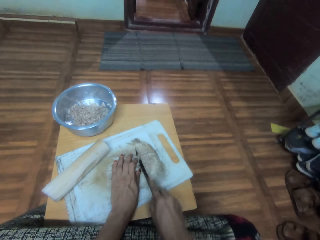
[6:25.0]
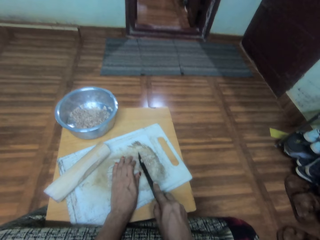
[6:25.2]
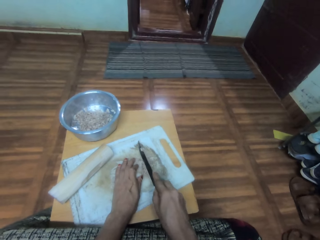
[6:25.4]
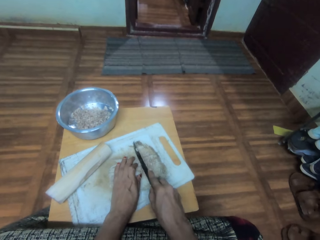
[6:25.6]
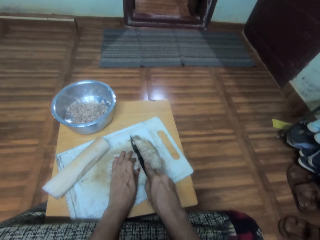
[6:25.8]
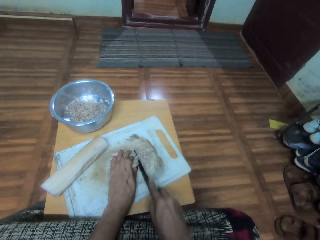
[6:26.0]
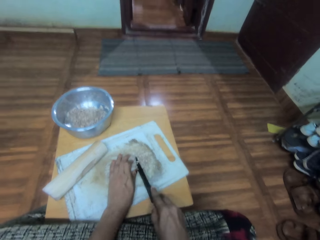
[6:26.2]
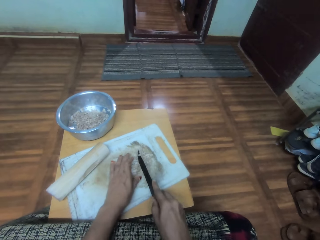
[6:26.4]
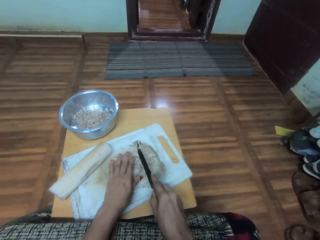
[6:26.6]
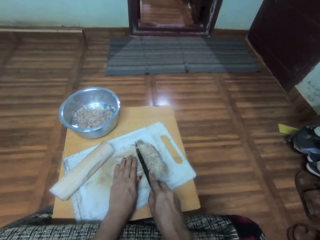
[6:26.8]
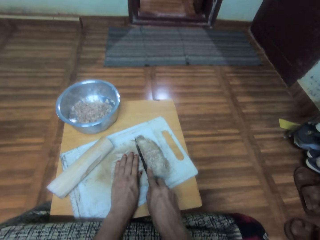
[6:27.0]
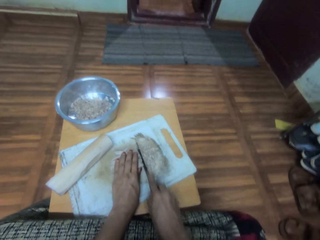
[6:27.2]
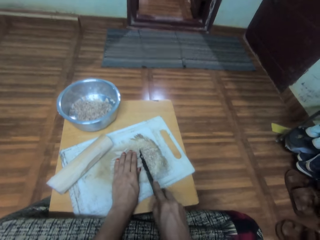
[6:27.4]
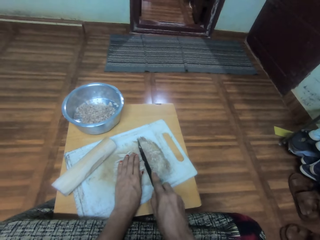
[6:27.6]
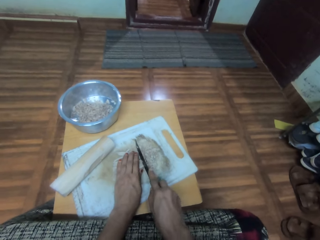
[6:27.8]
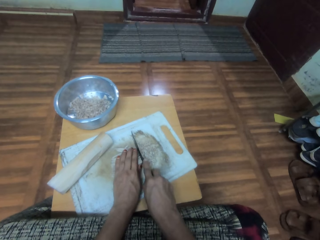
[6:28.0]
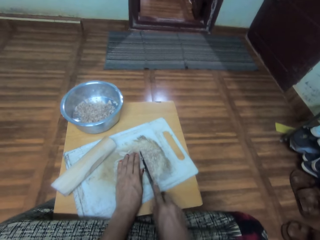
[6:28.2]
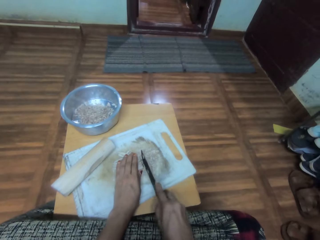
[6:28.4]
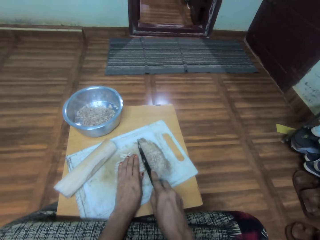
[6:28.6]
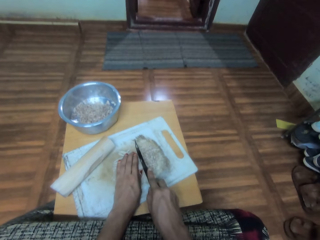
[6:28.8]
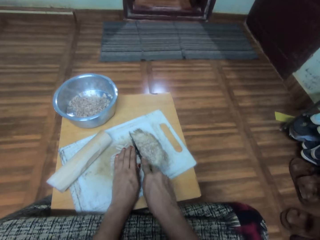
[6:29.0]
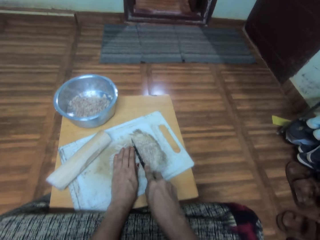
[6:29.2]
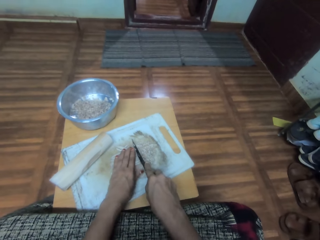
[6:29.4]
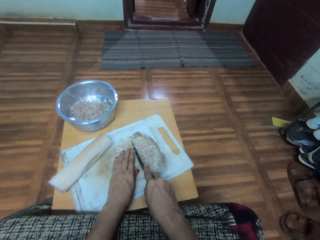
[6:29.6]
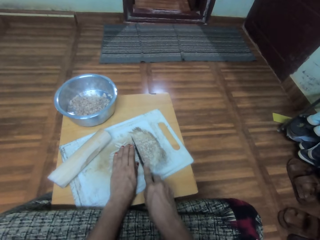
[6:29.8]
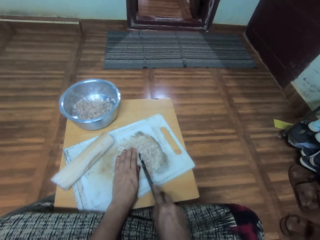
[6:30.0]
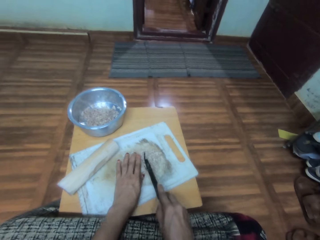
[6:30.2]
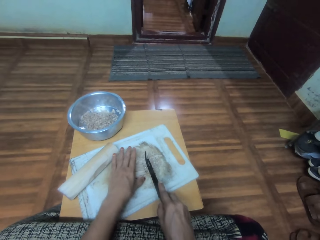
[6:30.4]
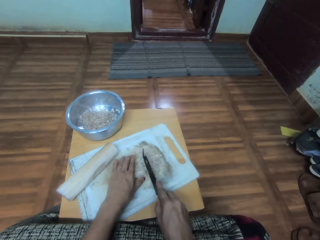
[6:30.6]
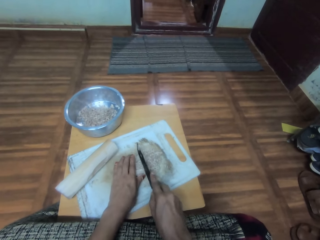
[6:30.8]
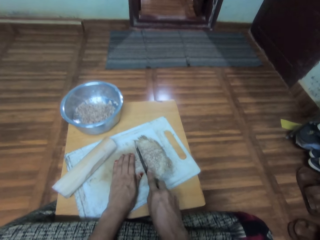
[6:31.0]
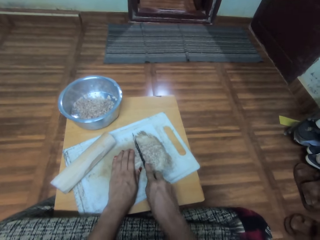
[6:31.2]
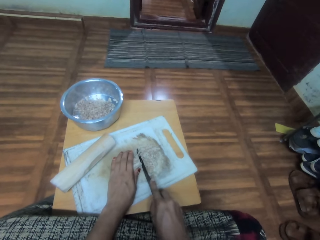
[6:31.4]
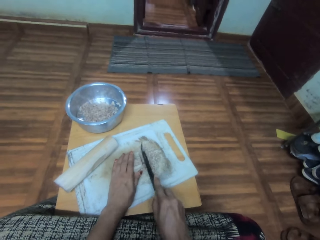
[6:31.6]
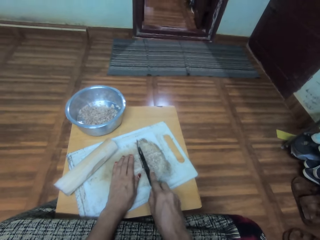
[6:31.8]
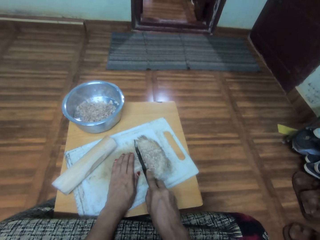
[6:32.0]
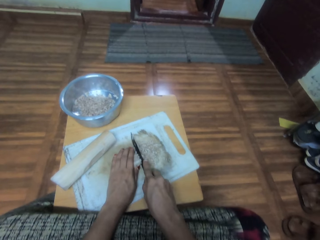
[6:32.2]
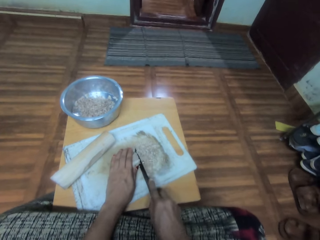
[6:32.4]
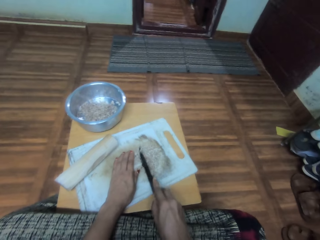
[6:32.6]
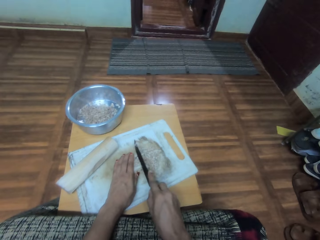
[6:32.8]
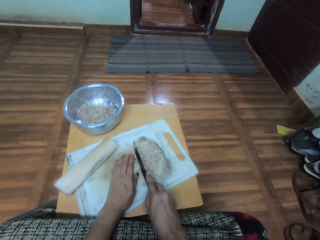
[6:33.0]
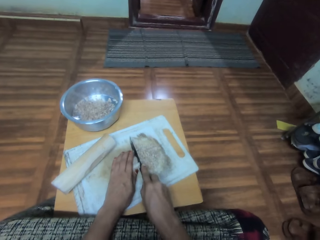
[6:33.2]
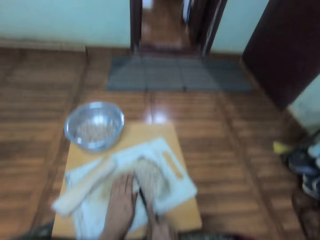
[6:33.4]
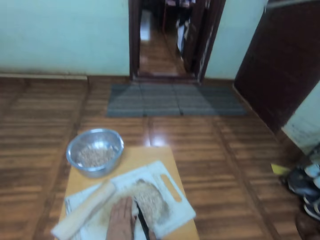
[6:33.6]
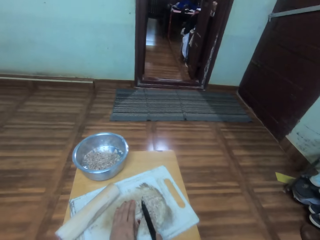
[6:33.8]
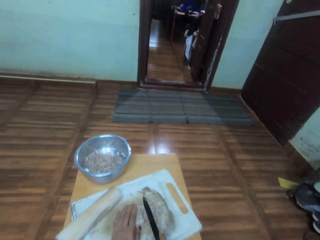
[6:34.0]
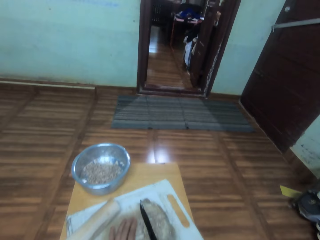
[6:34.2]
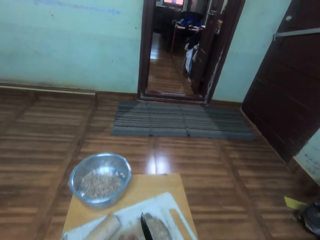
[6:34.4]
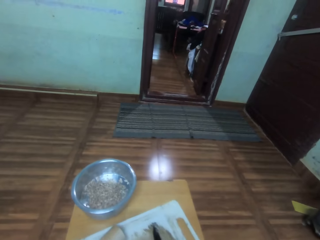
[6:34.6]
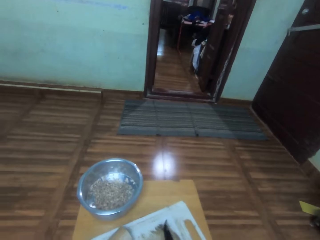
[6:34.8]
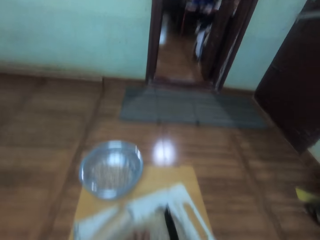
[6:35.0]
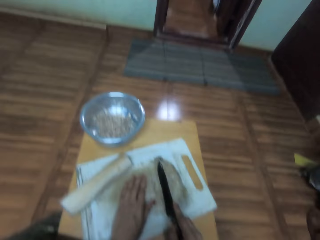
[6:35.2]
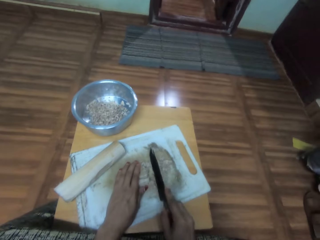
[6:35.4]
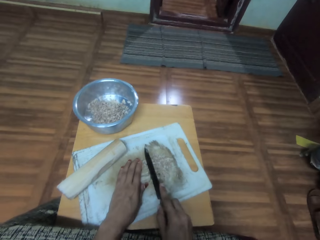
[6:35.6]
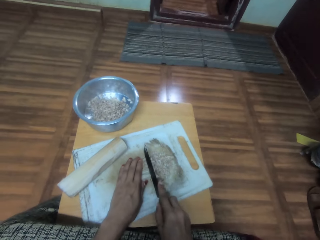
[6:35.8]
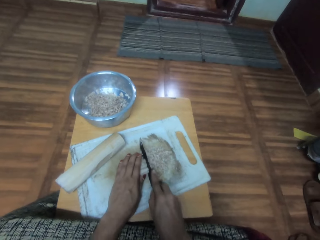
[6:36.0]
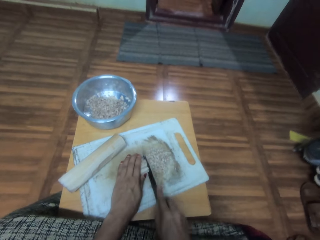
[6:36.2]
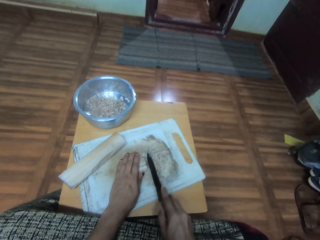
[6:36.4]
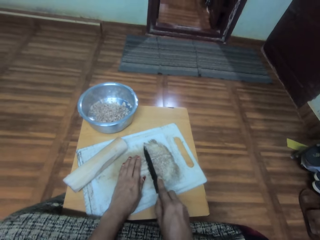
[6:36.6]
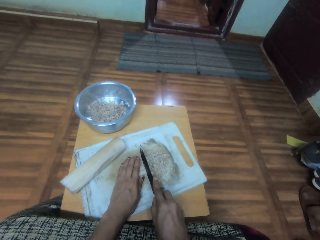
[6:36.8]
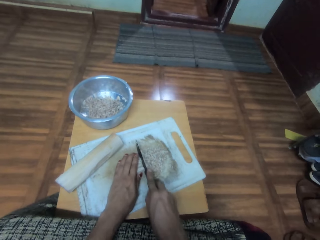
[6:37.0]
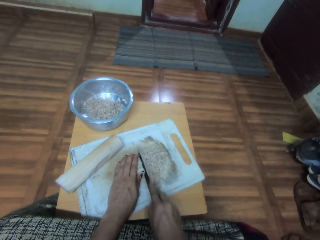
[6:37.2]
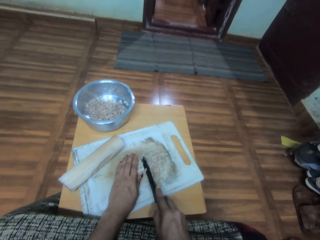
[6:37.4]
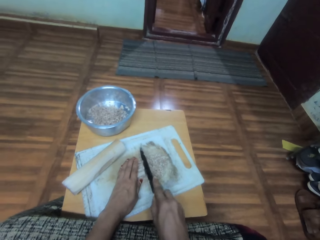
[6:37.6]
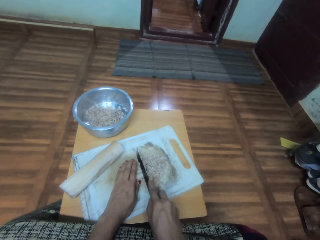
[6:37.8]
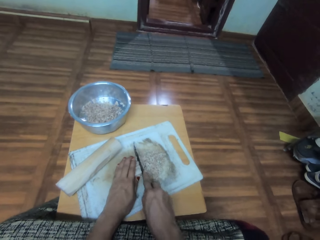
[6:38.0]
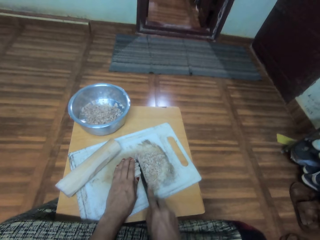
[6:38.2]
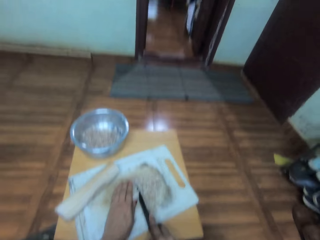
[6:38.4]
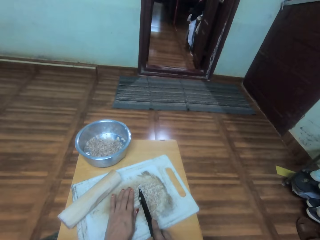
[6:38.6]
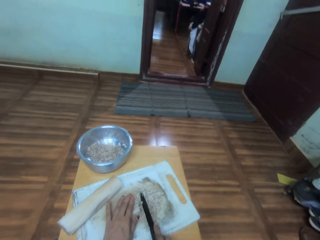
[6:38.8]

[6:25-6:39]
The camera wearer looks ahead. They chop something on a chopping board.

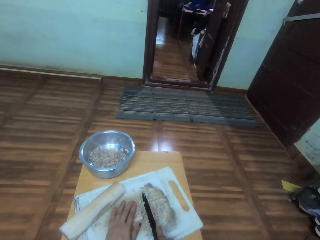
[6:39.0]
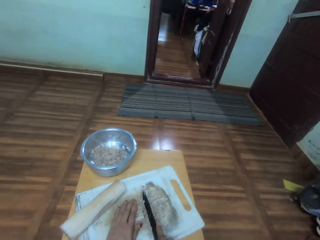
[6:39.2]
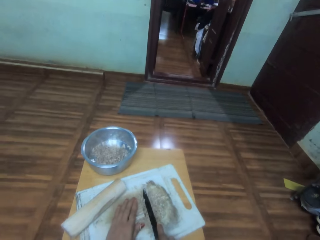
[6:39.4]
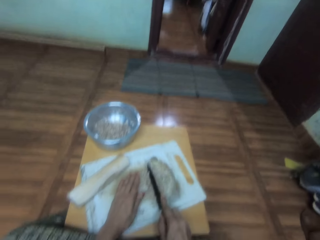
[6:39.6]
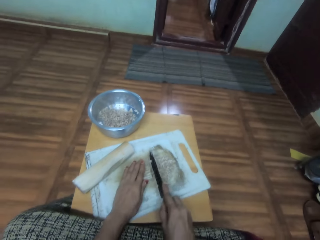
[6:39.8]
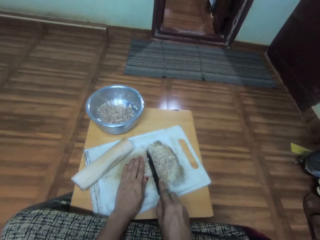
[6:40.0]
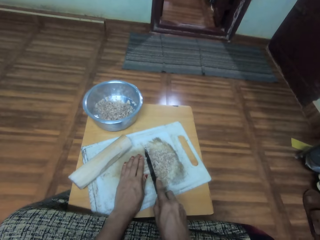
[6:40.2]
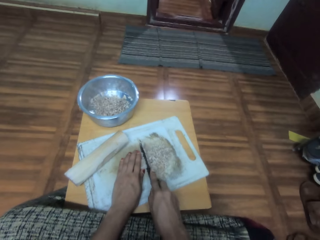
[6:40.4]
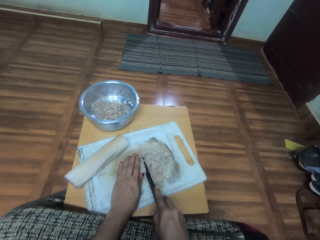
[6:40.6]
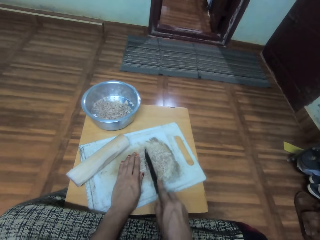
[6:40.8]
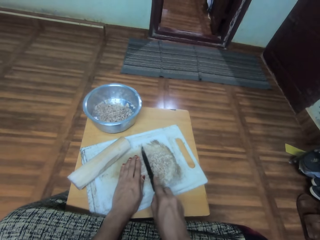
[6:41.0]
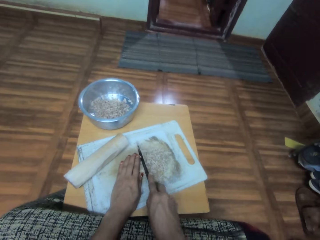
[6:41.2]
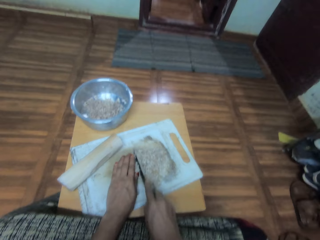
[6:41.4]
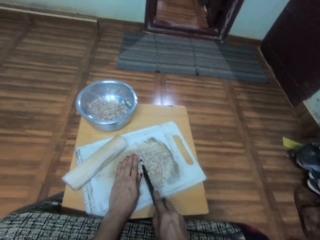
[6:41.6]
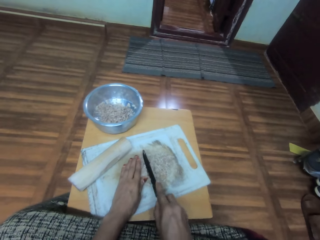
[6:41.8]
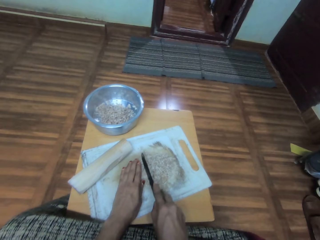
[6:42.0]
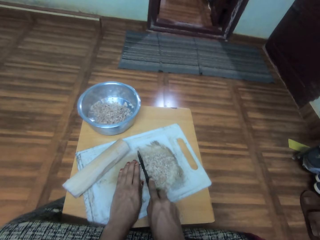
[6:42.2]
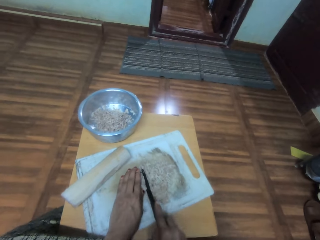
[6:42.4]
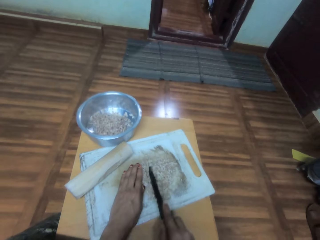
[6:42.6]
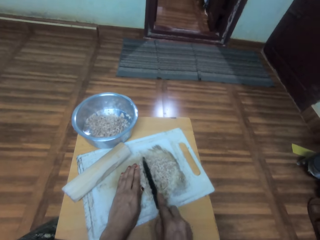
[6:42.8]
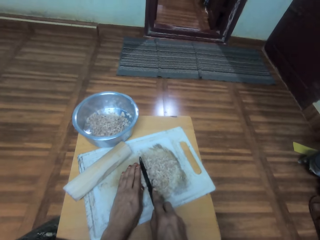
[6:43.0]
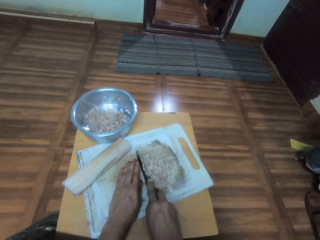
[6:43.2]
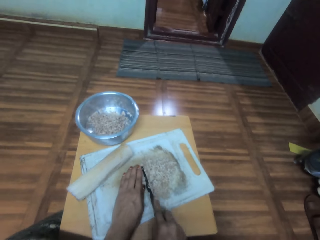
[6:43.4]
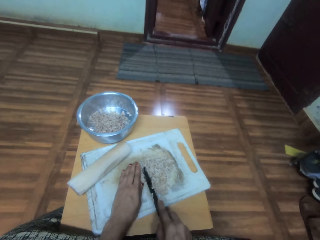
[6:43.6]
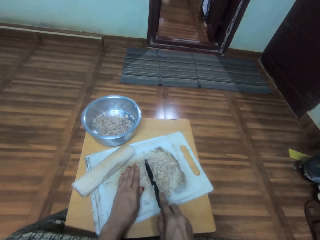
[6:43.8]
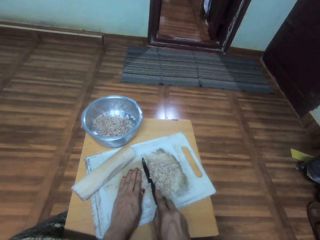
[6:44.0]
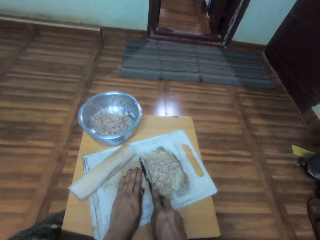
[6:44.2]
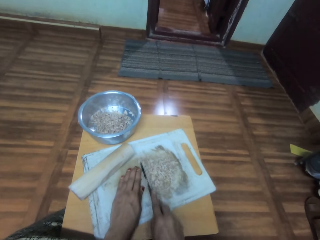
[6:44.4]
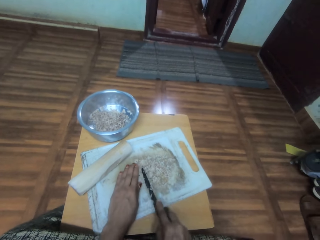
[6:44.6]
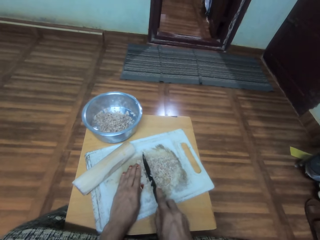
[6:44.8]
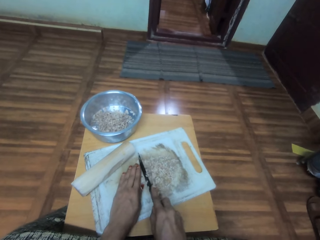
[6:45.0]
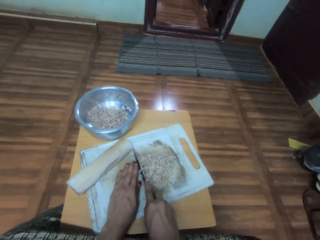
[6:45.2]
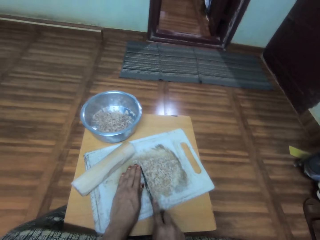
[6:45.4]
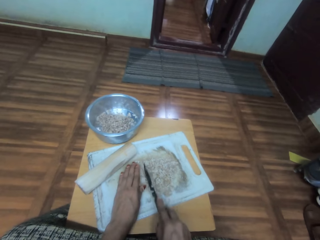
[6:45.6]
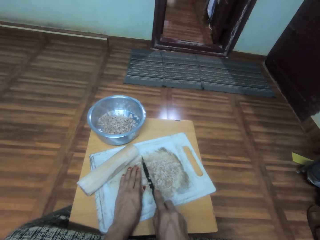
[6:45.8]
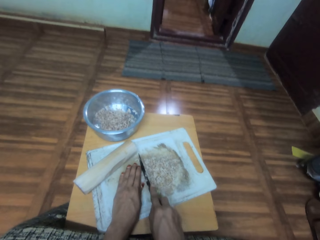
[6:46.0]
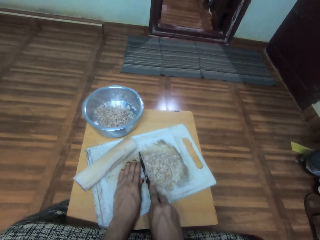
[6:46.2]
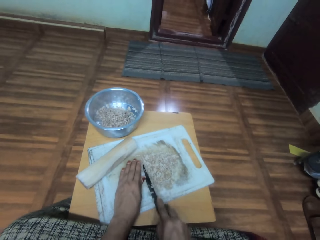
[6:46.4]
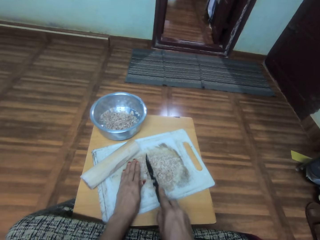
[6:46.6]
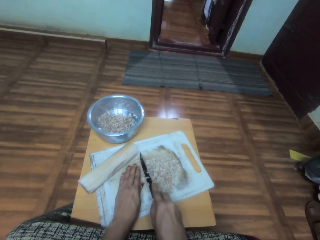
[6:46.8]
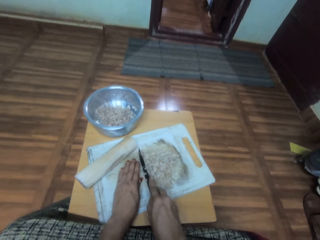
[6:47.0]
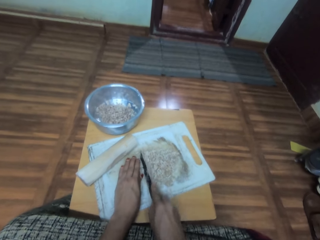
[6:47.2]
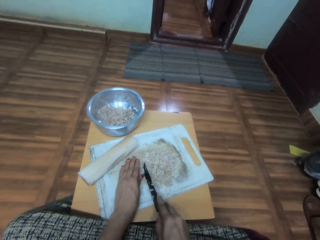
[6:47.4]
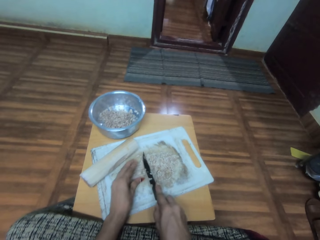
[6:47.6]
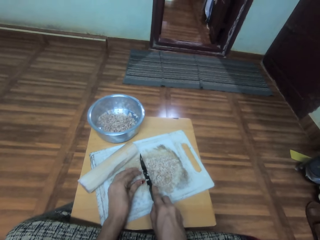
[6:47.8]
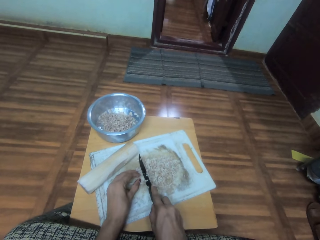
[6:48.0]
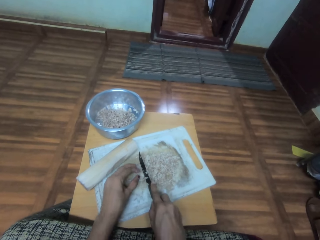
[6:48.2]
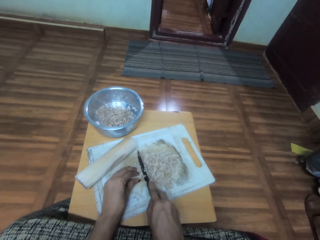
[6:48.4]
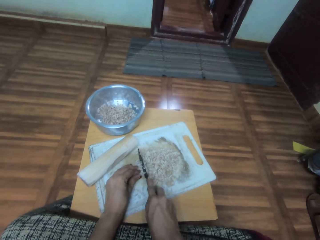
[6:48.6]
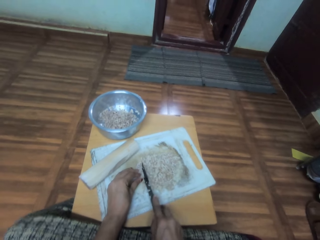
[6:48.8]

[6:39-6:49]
The camera wearer looks ahead.
